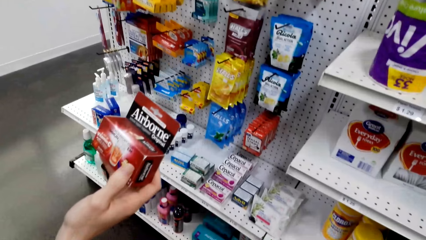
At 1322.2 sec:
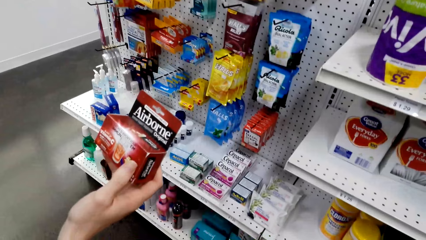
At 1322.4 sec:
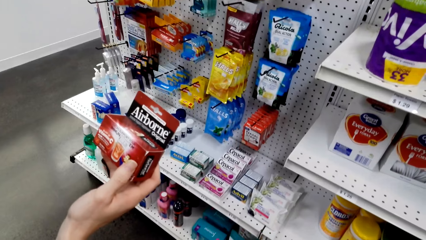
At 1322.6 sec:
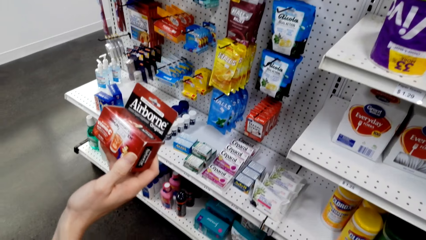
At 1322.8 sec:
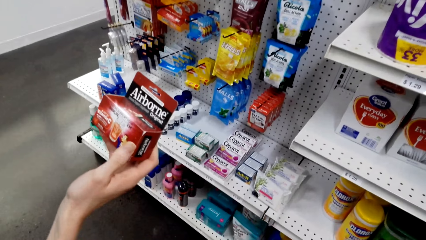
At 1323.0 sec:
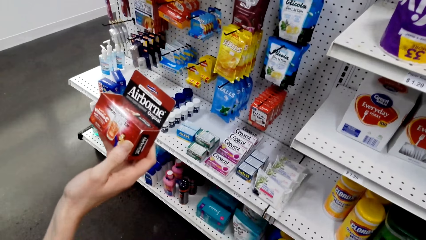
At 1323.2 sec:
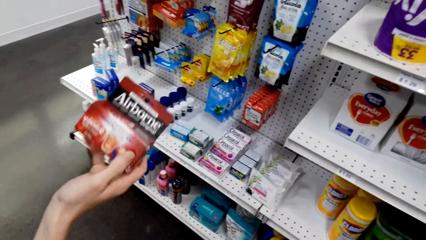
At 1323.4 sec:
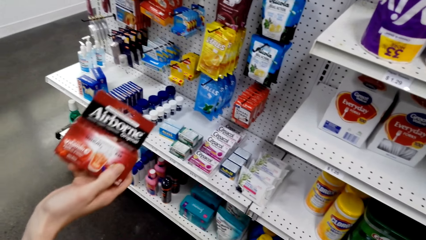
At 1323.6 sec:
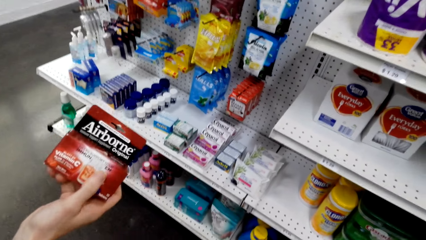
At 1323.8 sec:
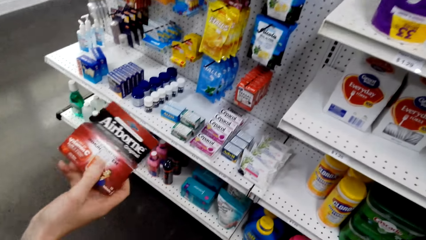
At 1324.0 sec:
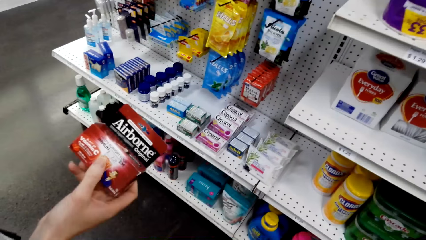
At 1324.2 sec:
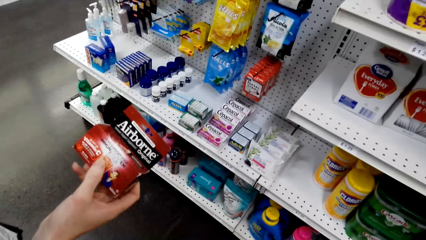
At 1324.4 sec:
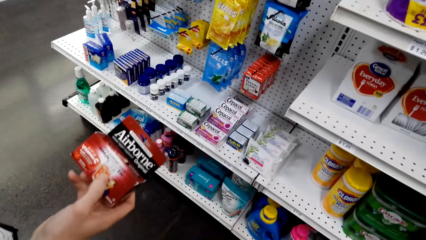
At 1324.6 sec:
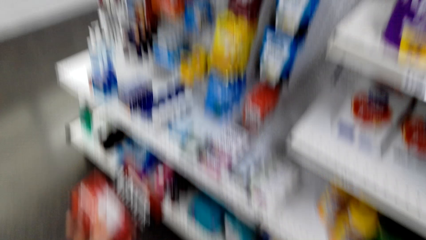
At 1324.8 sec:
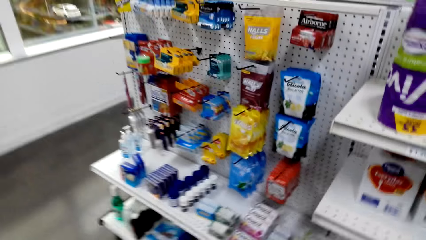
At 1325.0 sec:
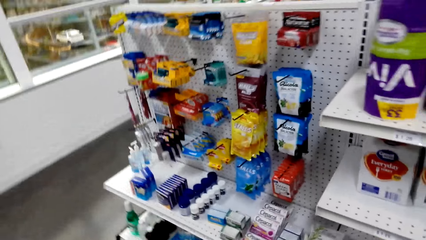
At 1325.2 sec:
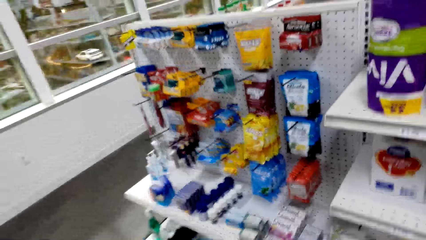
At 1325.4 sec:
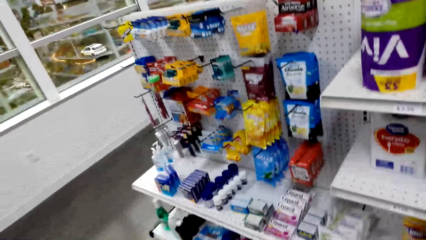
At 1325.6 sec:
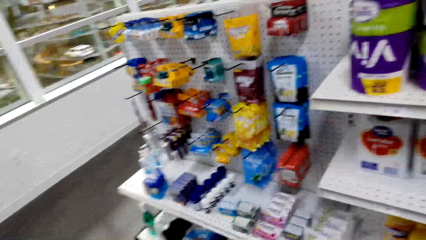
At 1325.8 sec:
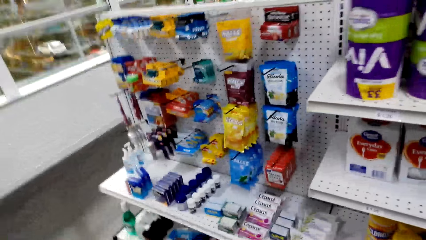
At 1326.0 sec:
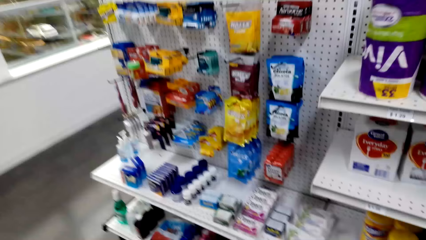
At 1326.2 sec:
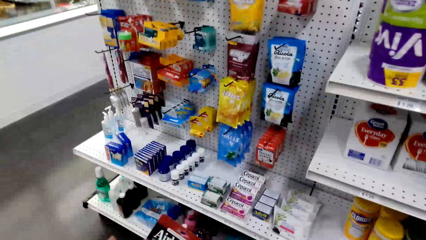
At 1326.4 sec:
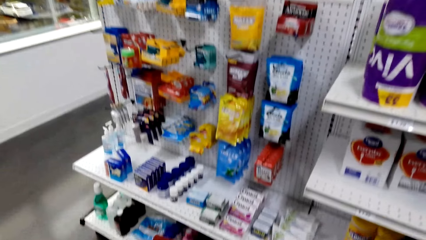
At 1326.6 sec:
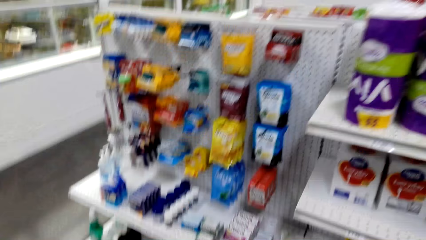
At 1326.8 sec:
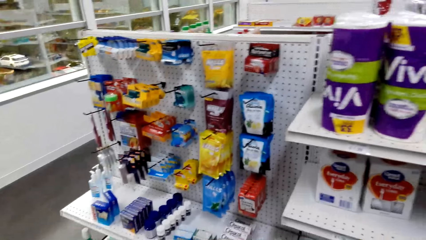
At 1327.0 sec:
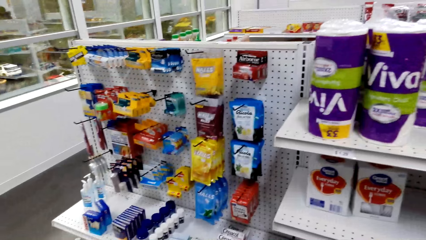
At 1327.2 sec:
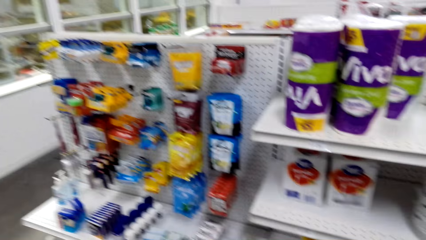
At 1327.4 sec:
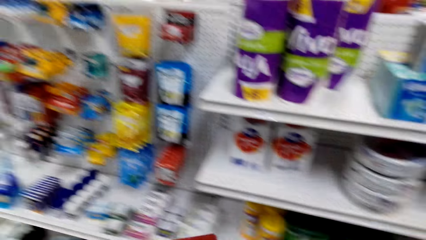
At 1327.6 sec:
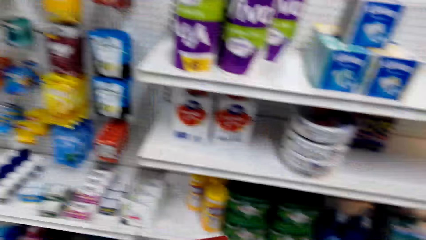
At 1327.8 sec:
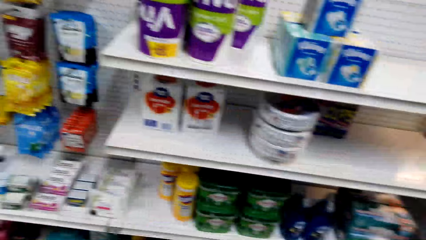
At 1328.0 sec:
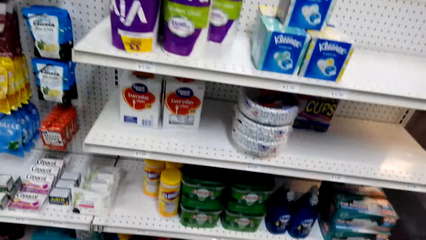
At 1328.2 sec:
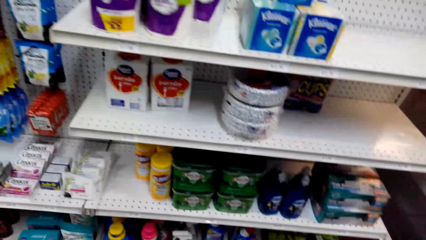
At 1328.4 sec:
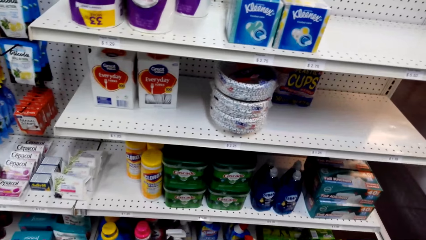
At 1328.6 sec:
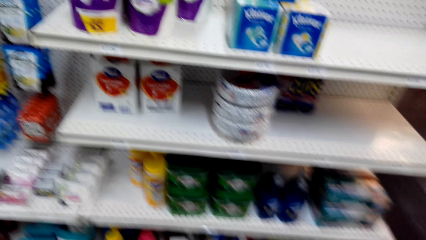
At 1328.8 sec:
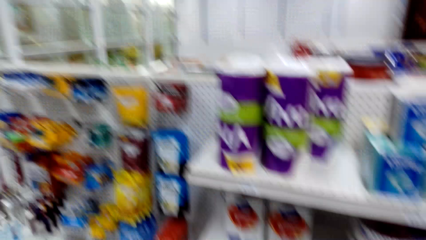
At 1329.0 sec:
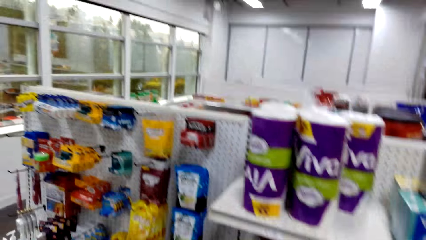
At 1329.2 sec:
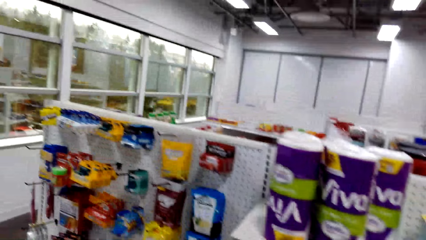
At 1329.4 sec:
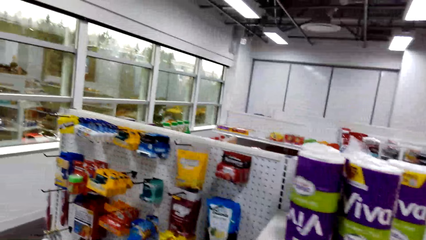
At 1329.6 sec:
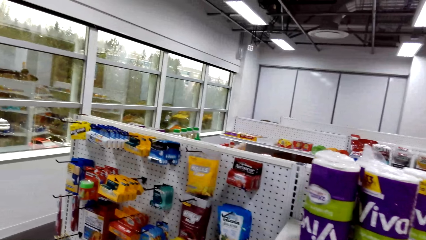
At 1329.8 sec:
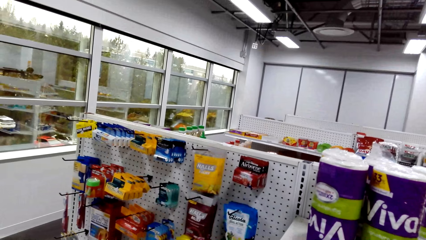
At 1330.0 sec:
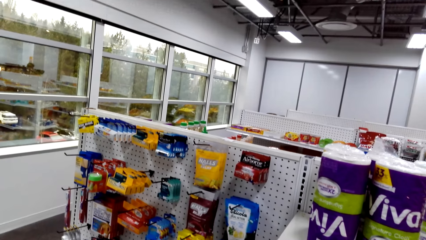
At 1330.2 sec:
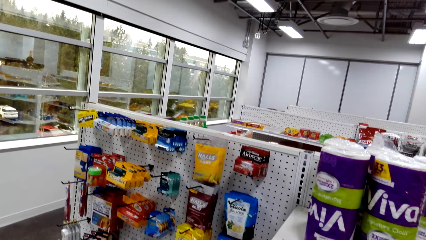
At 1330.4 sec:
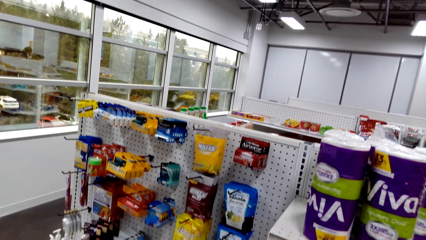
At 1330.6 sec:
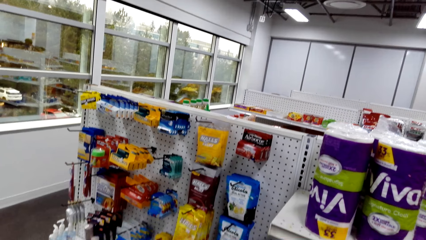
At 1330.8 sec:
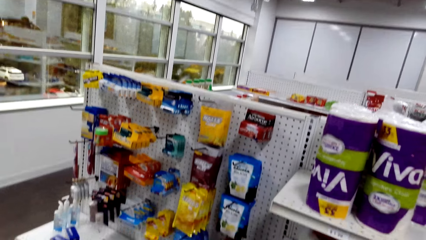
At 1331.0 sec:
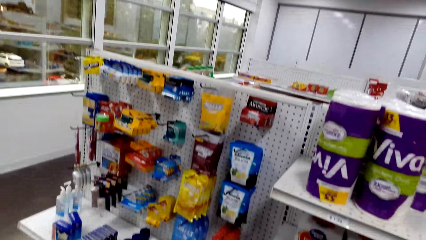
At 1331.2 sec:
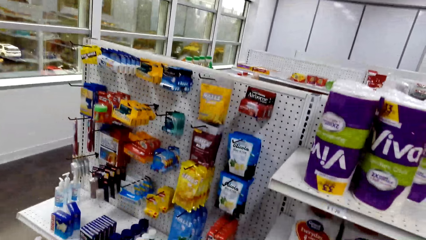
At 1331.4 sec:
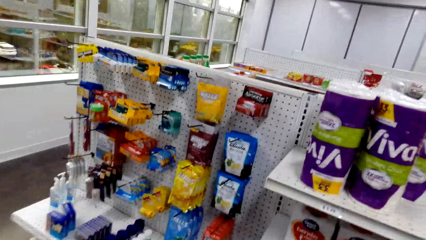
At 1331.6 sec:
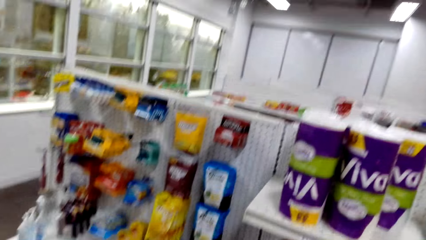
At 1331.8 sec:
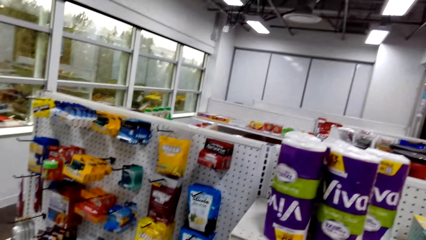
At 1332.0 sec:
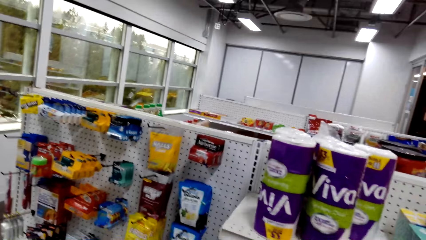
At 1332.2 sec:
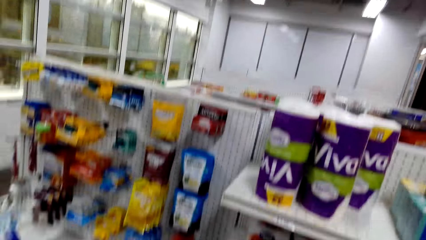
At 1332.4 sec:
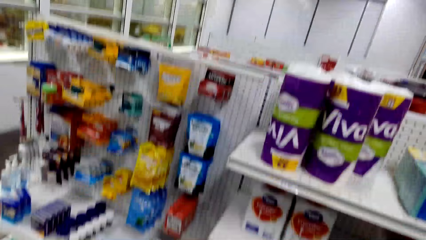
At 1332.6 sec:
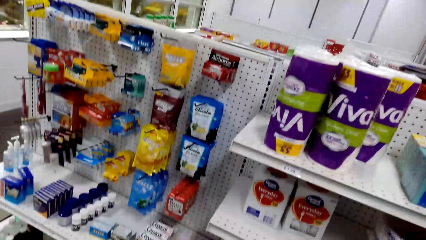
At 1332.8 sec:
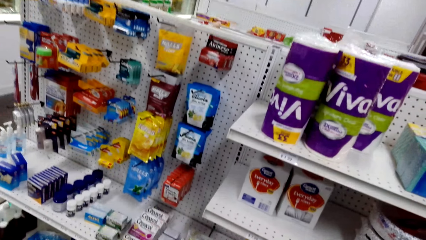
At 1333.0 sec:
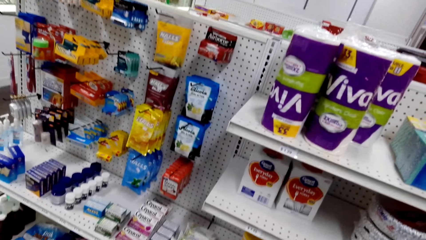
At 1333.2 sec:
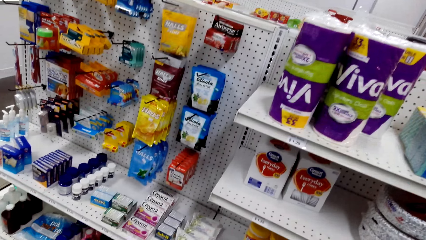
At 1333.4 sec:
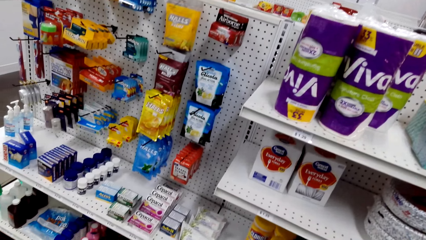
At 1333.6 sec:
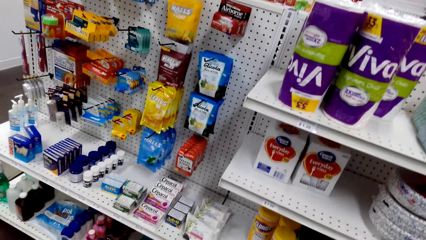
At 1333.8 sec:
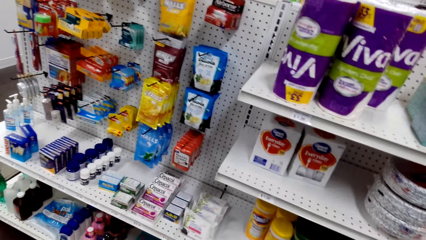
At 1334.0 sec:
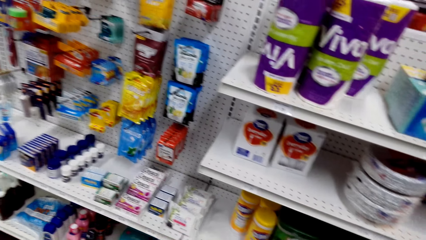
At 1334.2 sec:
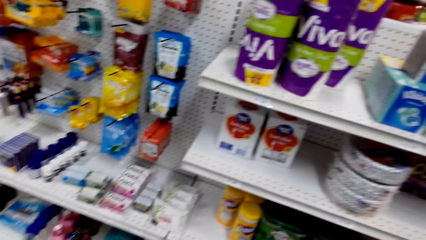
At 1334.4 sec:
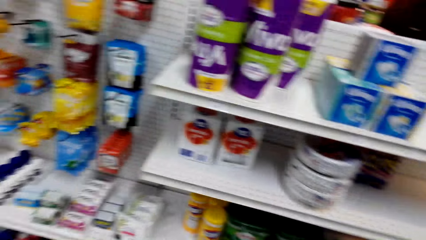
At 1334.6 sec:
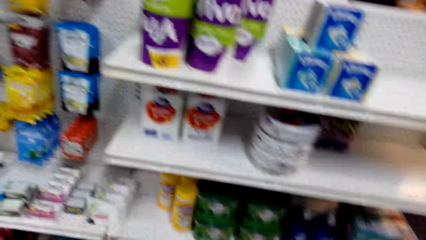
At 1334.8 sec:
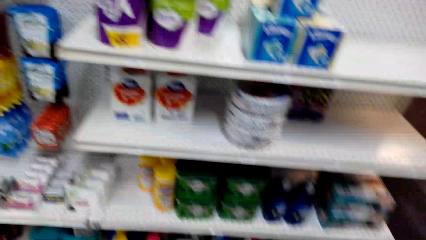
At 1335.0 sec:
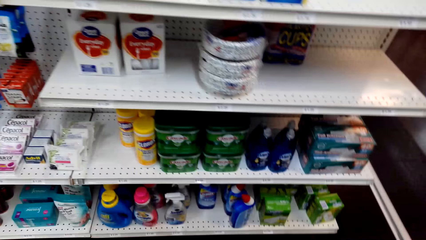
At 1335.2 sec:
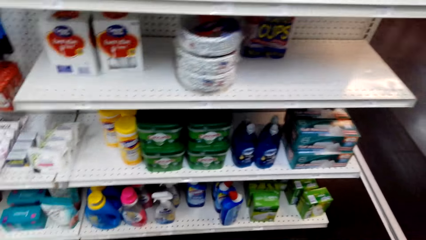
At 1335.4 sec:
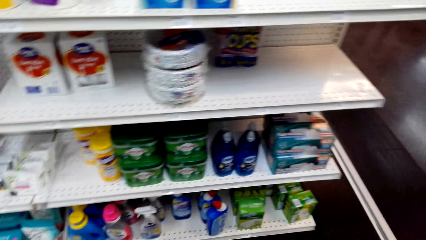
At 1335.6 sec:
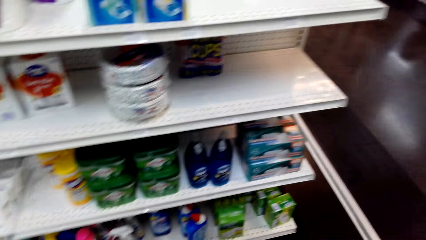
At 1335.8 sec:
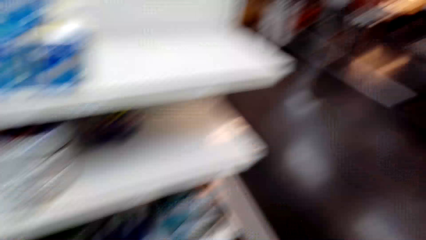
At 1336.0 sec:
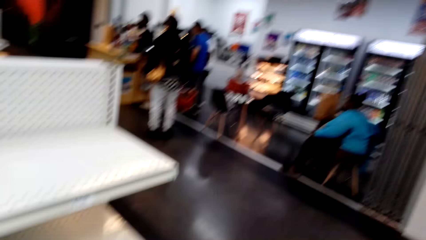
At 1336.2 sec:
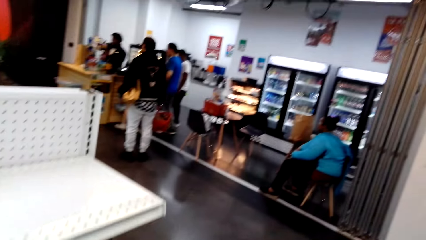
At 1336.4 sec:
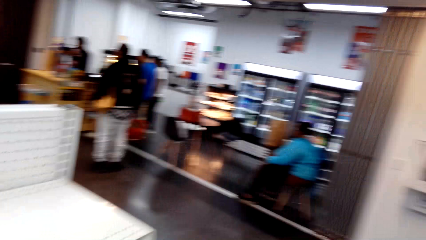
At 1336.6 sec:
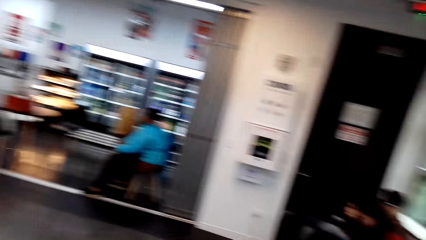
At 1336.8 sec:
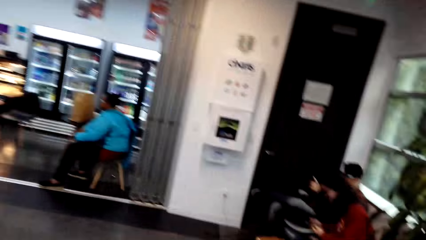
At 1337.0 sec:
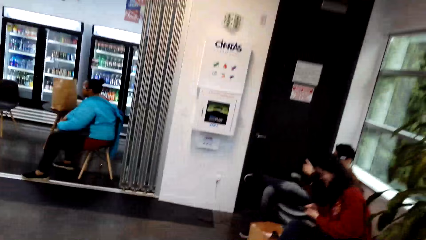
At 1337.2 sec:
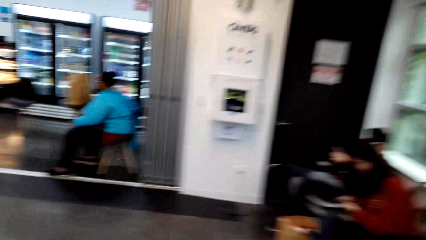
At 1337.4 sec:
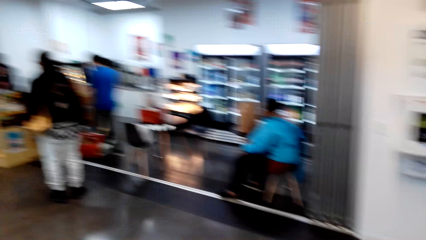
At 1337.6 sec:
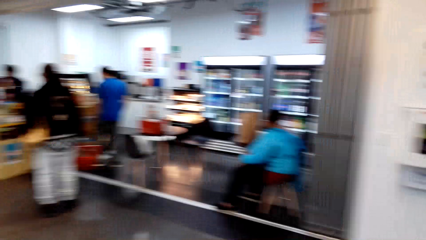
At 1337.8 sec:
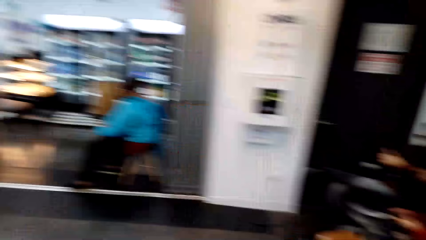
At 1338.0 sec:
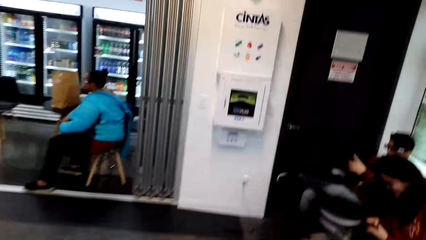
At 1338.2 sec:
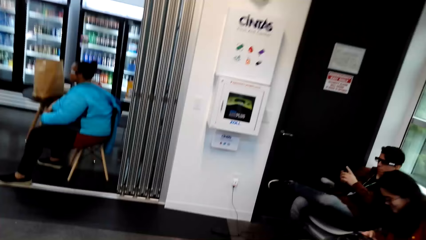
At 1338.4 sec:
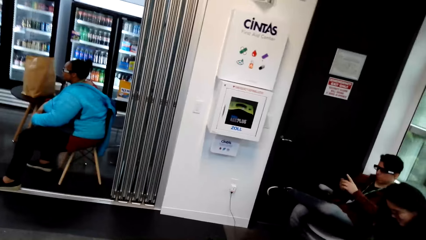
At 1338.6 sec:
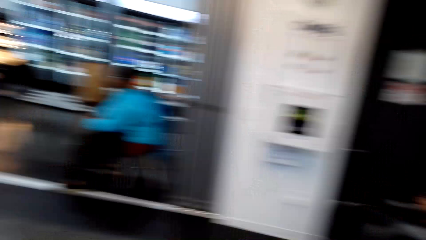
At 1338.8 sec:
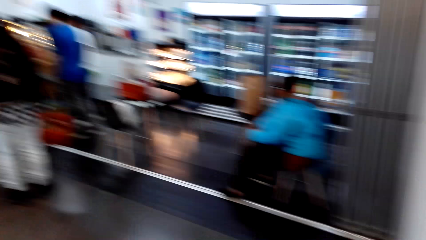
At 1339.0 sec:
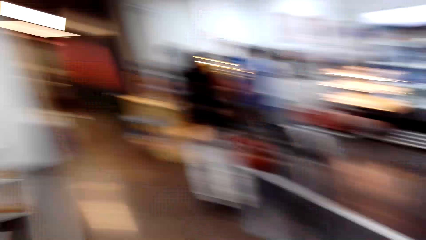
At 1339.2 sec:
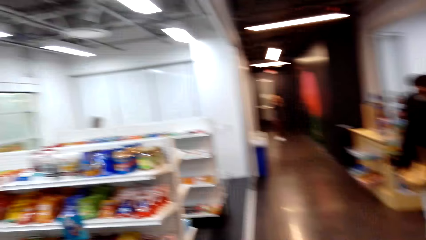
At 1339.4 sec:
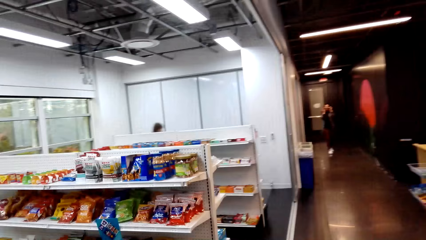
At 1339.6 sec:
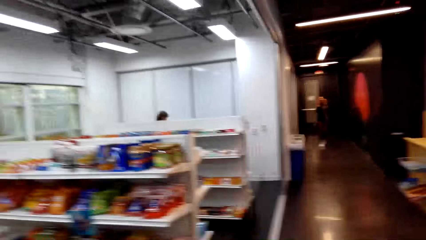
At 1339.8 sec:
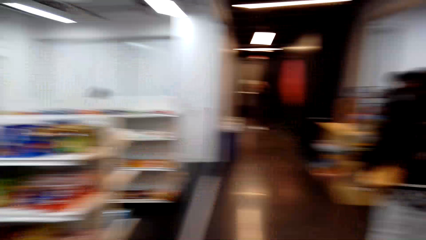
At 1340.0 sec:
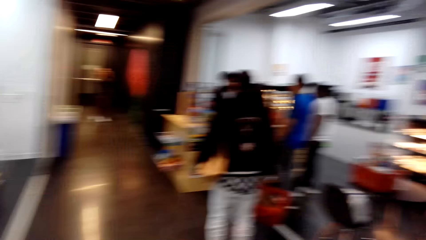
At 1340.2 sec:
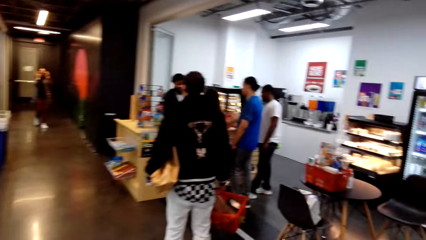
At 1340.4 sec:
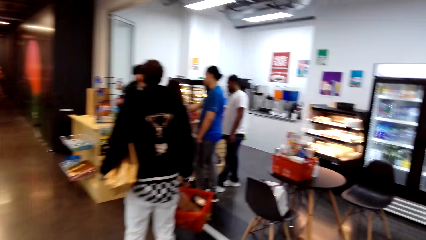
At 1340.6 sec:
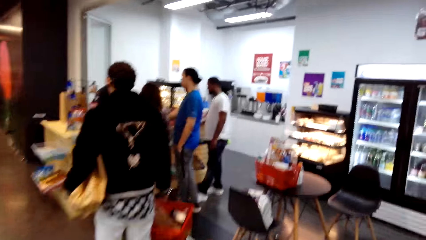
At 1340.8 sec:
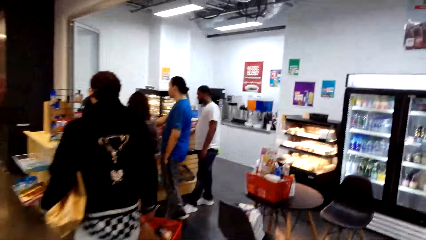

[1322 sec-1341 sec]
A lady holds something. The camera wearer talks with the lady. They look around and talk with the lady. They look around and walk around.
